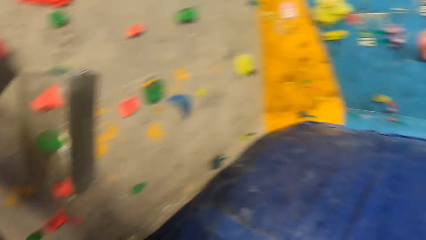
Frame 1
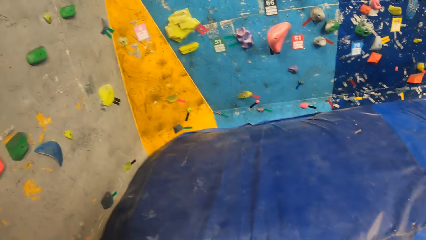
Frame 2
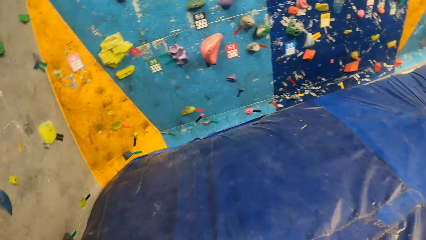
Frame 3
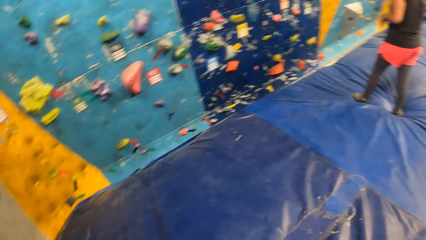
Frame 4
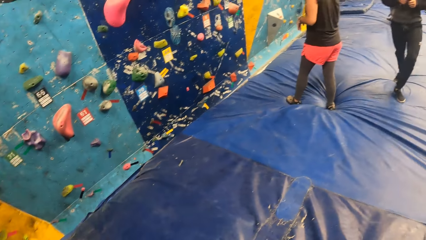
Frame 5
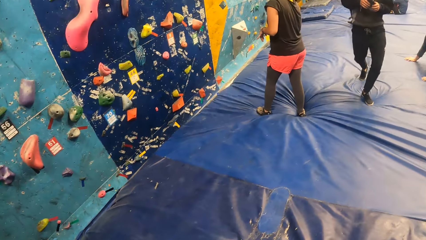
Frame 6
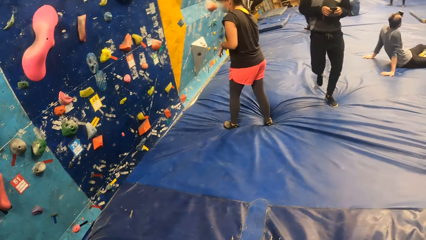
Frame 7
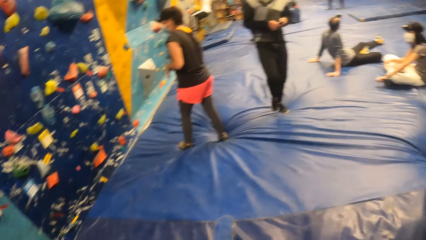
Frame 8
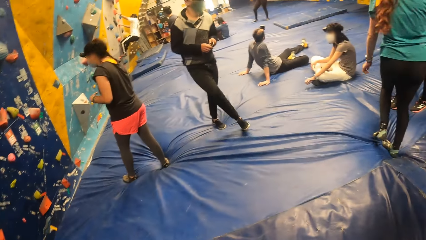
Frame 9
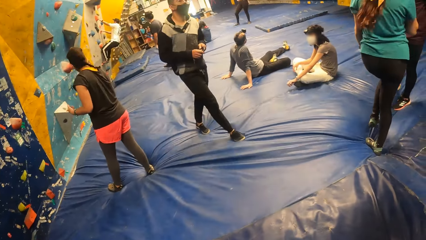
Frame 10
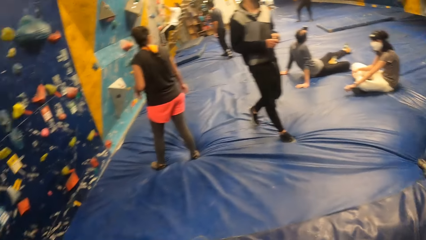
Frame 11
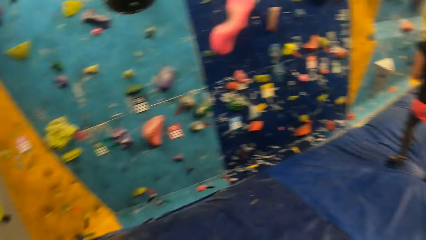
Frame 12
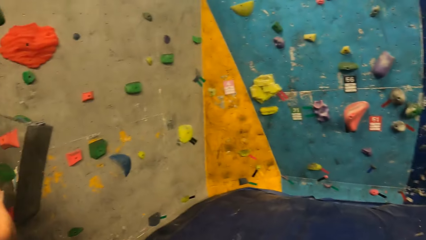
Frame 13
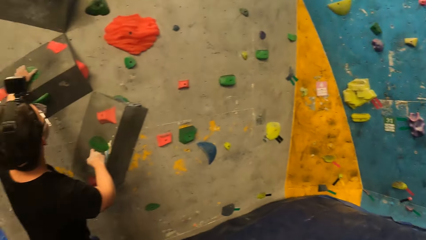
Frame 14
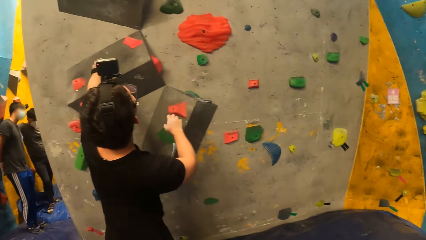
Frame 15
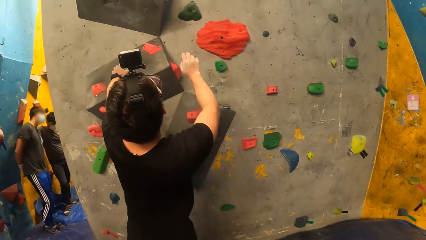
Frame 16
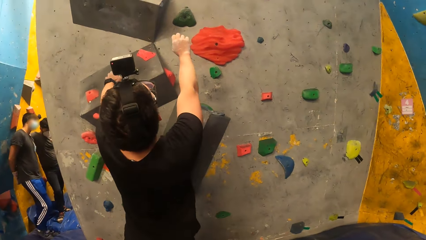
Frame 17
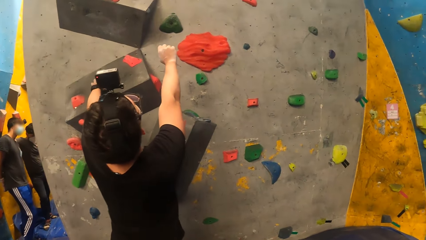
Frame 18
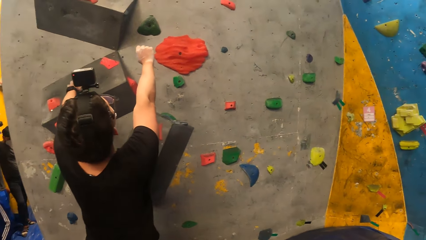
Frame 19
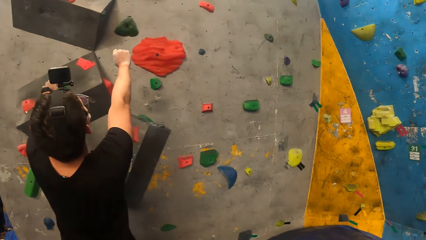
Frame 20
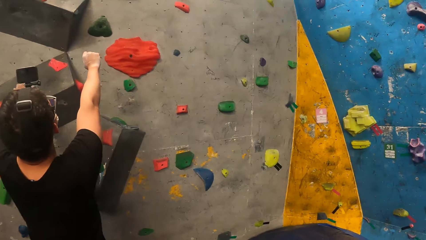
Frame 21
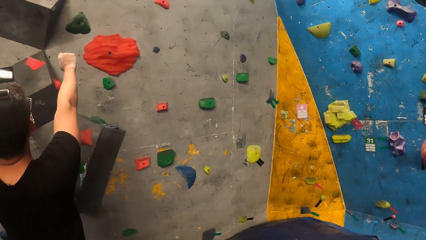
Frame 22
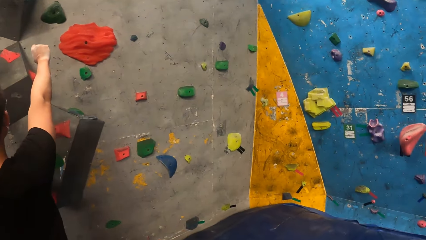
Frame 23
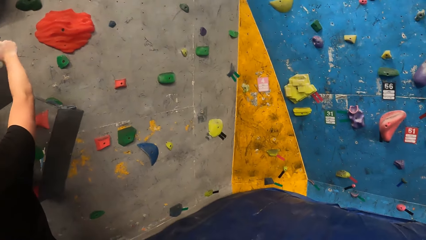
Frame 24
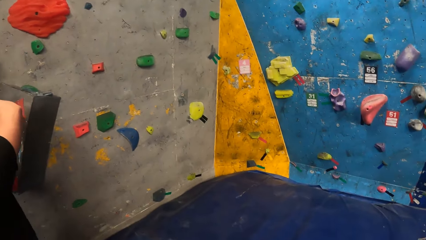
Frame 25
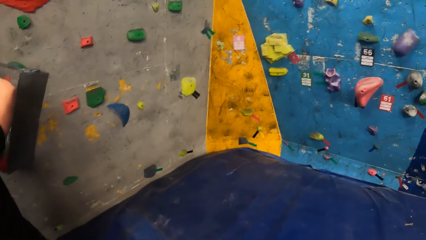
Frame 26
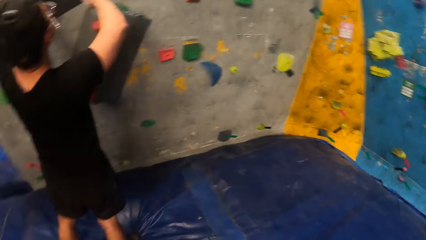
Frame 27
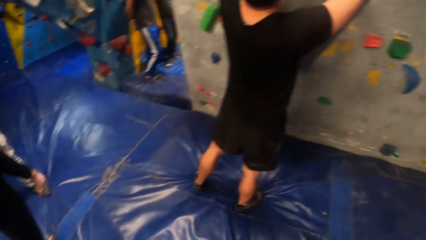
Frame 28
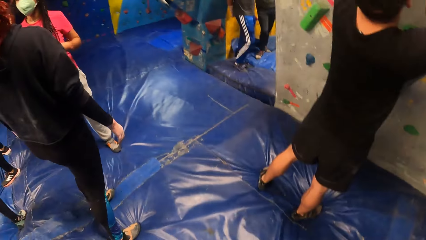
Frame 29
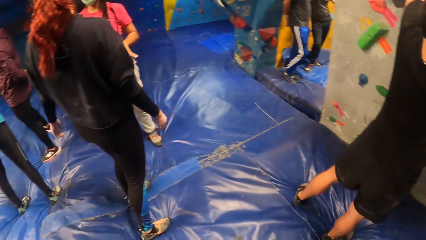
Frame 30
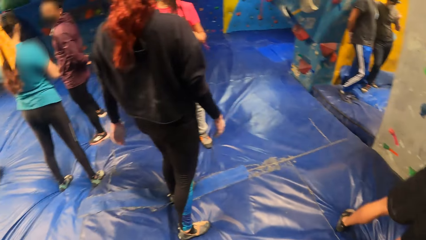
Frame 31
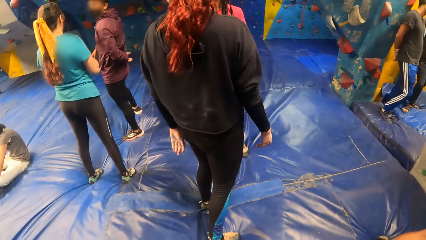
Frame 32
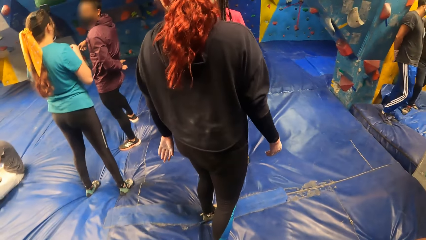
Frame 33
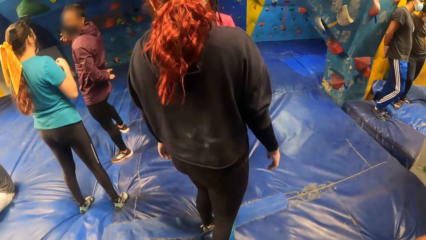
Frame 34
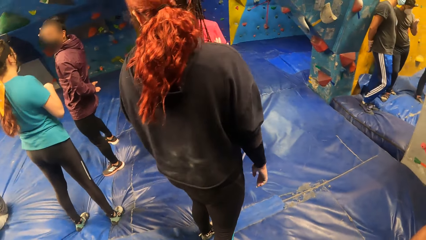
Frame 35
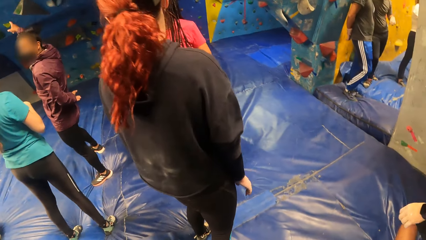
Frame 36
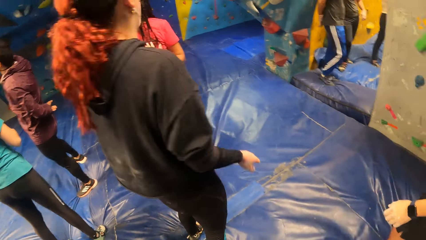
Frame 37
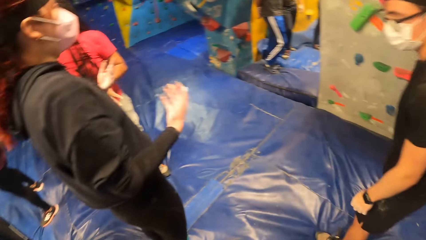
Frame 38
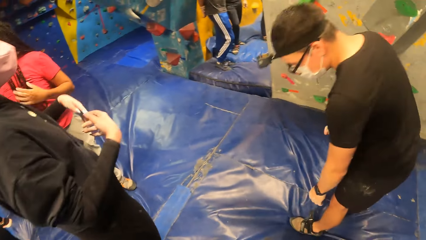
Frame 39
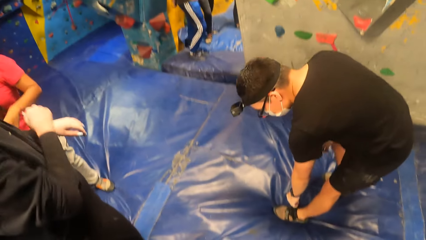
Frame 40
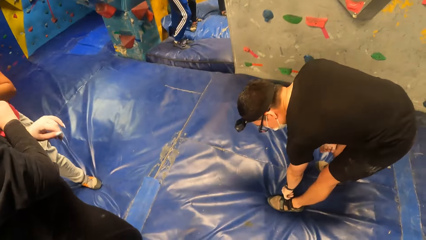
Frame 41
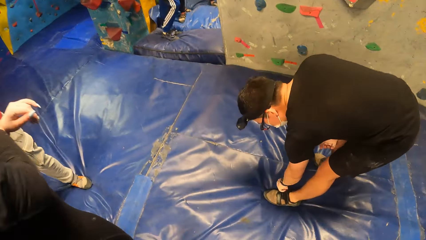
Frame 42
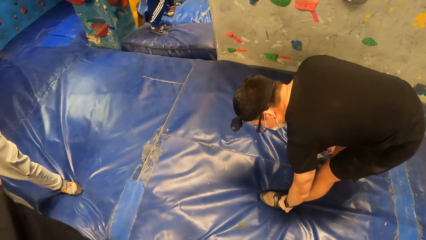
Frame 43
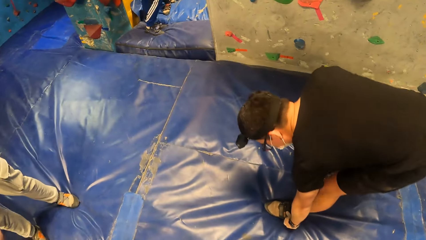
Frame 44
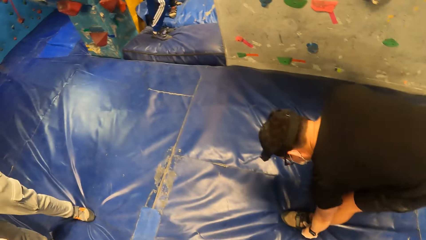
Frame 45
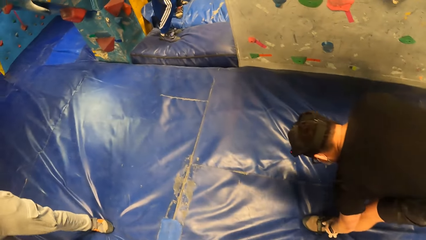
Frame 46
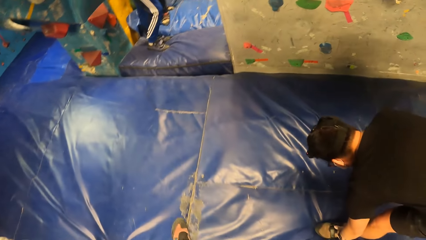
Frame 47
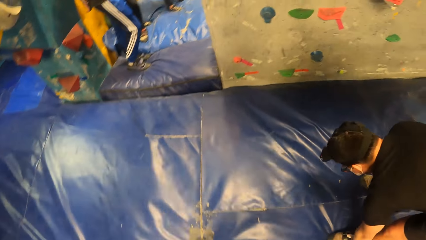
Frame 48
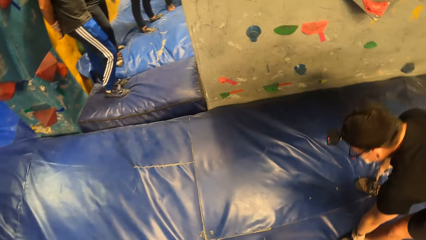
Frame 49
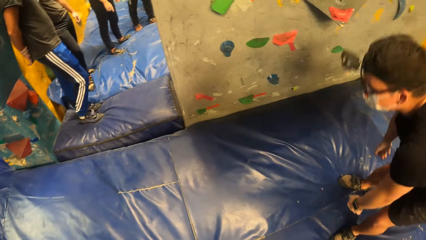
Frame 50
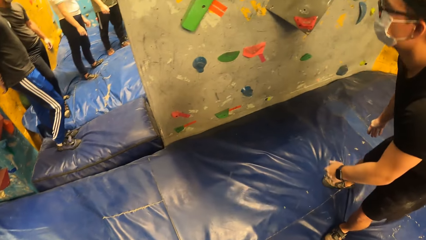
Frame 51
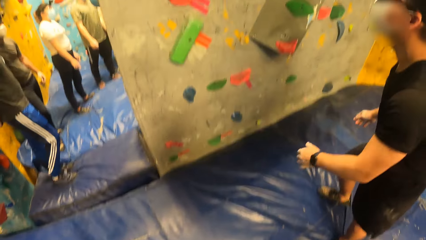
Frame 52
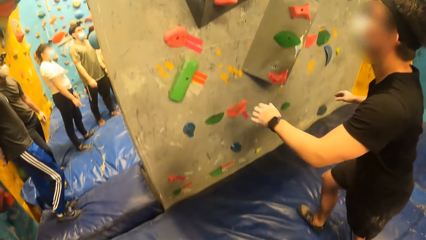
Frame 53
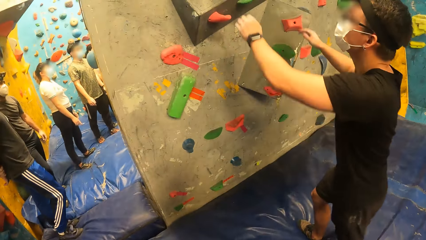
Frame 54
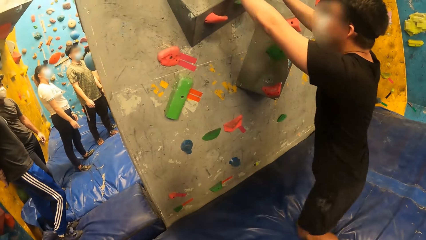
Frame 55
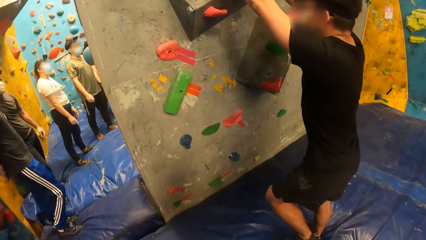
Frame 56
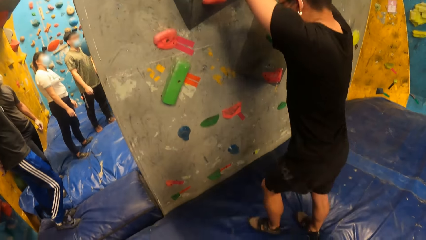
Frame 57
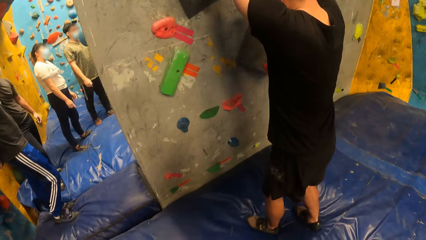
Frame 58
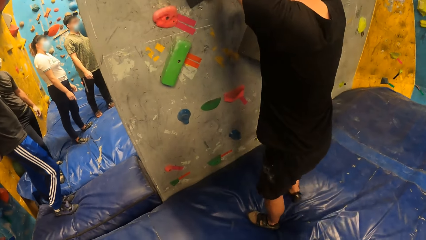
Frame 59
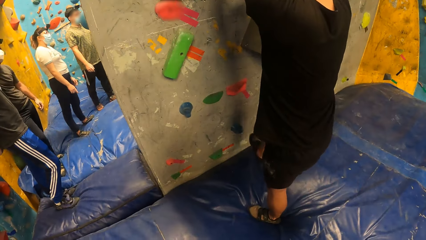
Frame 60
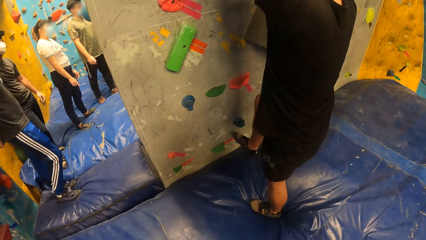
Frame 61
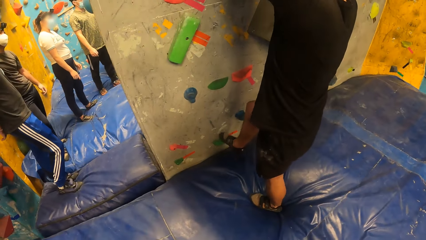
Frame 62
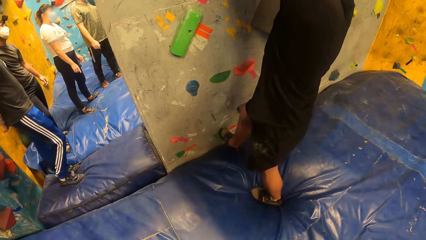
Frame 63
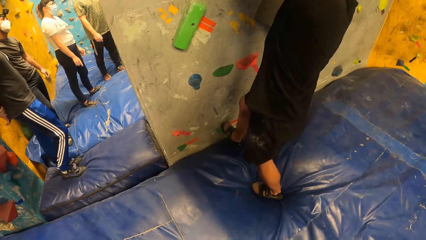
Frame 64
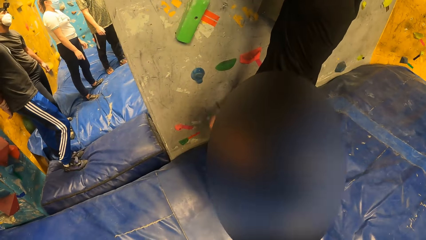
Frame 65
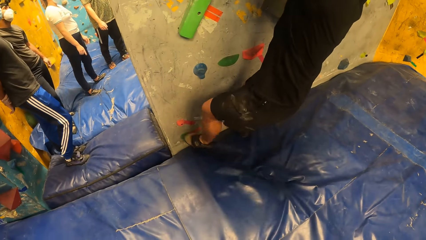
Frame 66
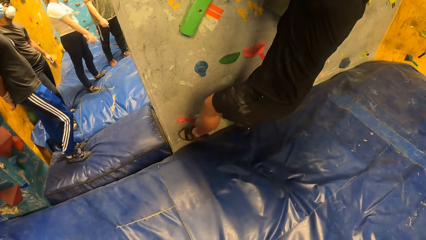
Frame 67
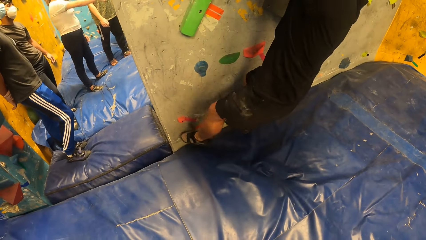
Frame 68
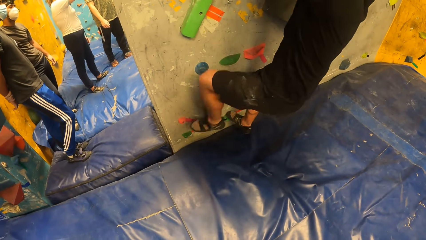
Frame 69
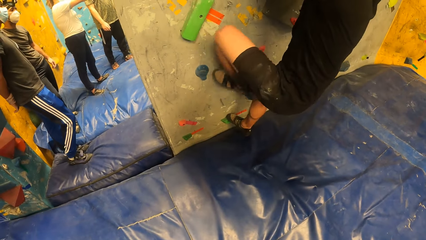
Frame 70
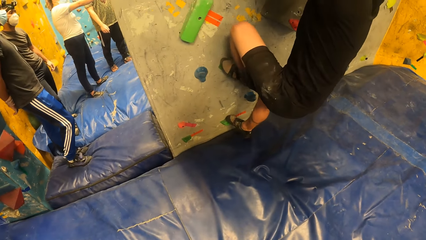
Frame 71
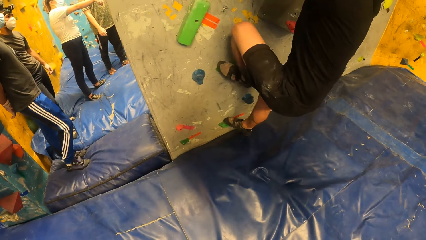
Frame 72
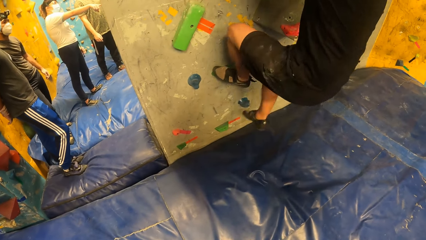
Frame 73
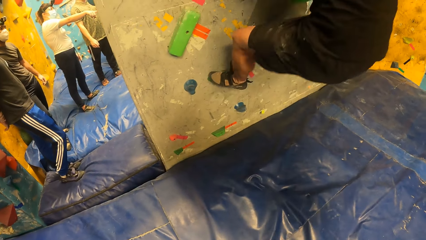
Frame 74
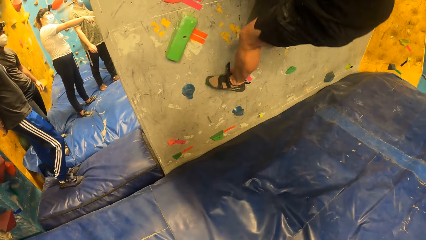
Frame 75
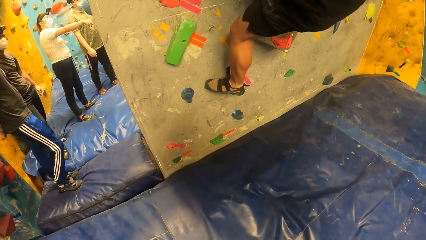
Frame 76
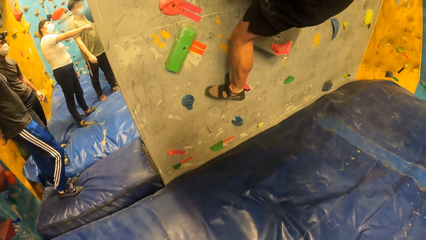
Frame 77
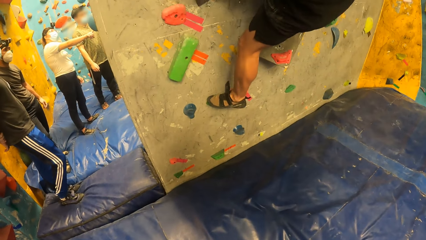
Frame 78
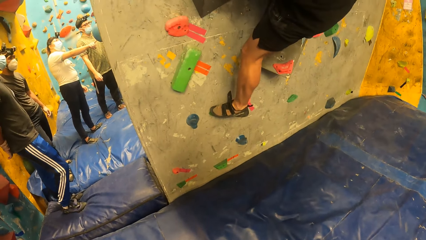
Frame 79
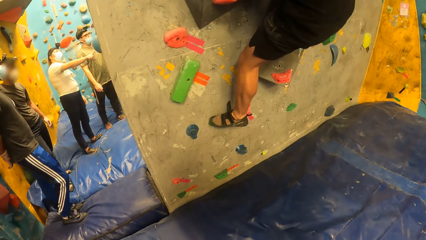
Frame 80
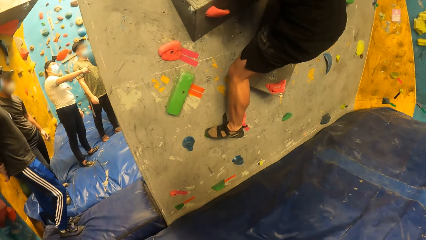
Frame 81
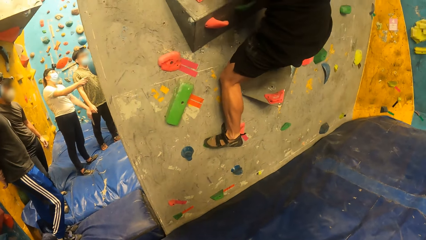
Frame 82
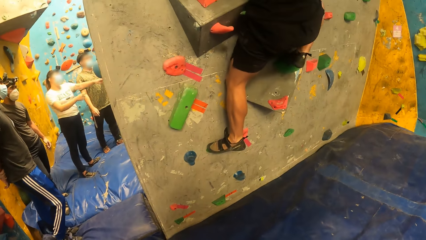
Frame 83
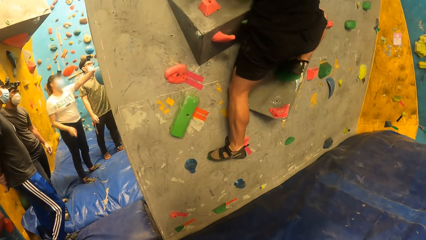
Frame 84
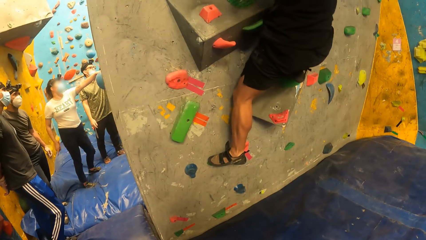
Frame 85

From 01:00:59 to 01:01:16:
A man touches the shoes. The man climbs the bouldering wall with both hands.
